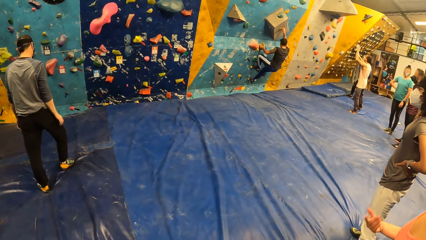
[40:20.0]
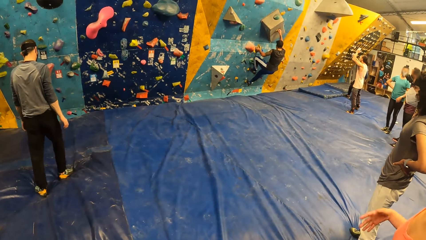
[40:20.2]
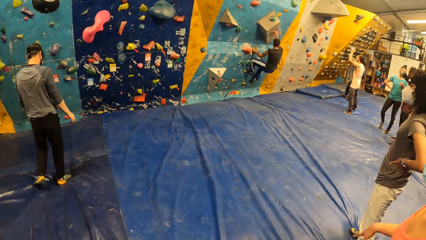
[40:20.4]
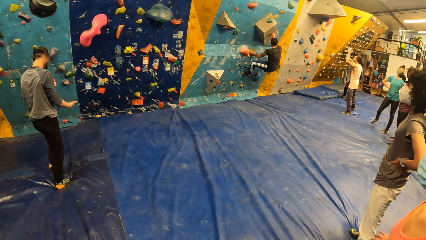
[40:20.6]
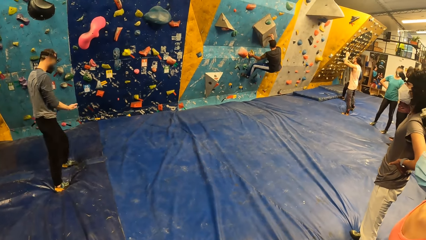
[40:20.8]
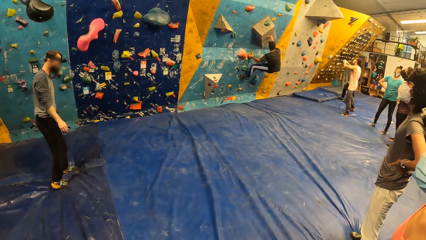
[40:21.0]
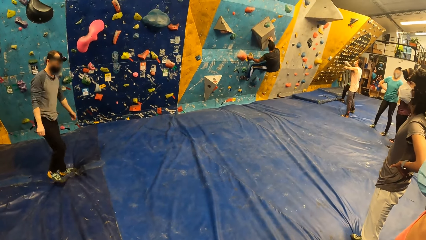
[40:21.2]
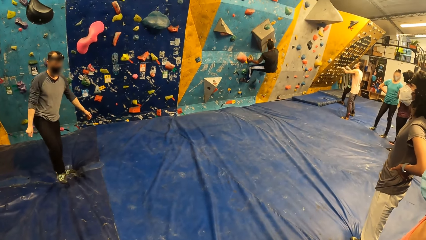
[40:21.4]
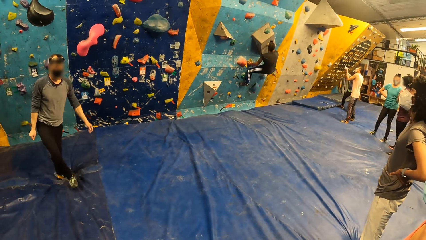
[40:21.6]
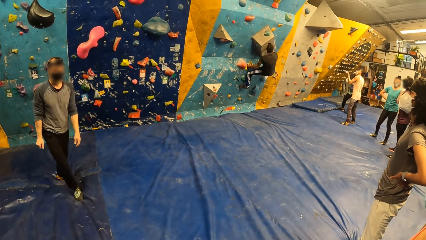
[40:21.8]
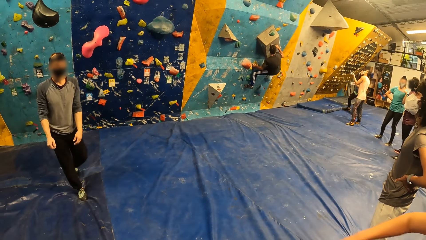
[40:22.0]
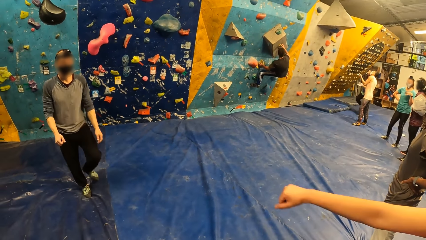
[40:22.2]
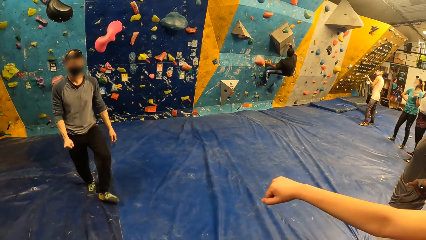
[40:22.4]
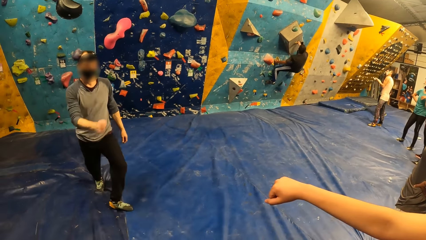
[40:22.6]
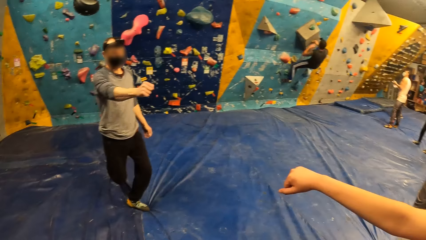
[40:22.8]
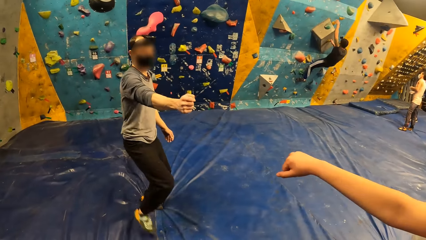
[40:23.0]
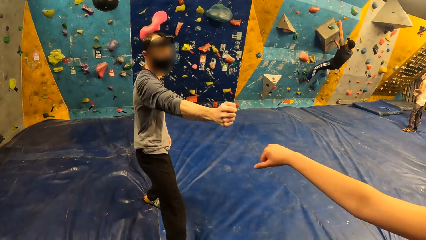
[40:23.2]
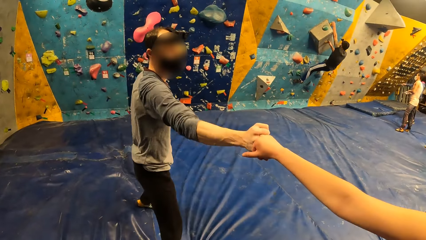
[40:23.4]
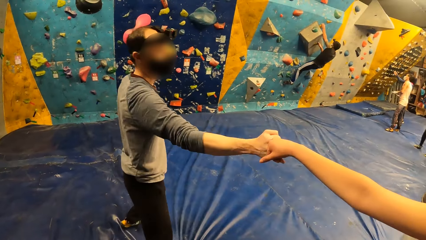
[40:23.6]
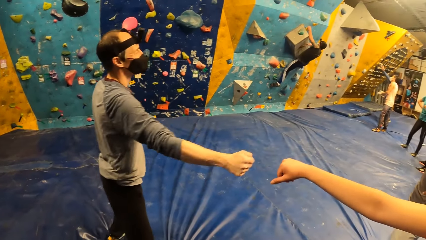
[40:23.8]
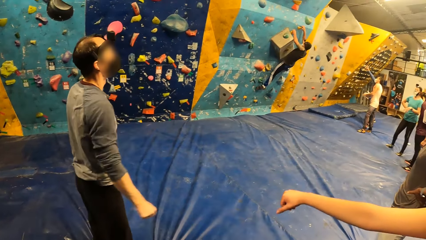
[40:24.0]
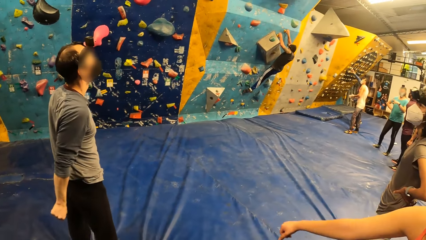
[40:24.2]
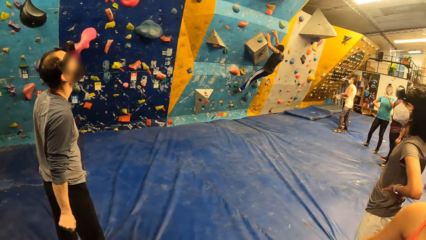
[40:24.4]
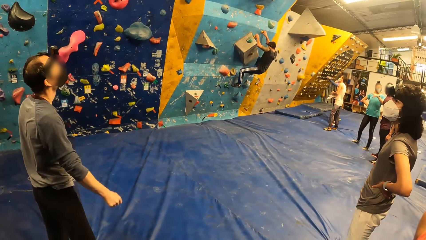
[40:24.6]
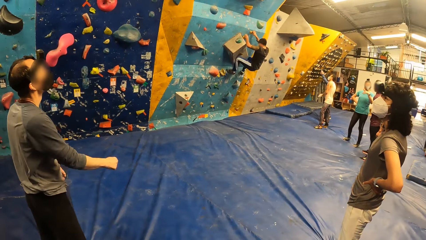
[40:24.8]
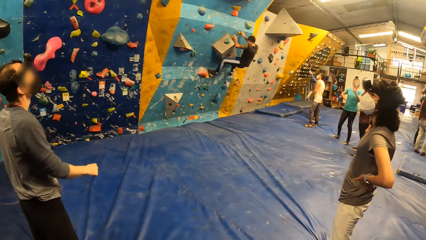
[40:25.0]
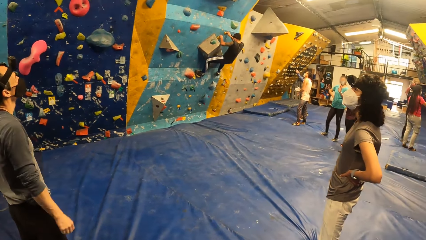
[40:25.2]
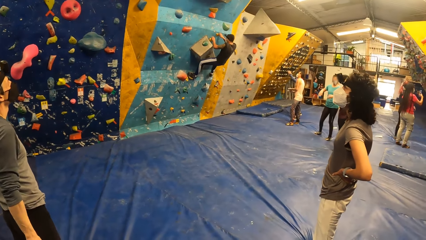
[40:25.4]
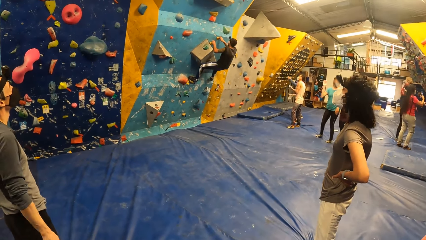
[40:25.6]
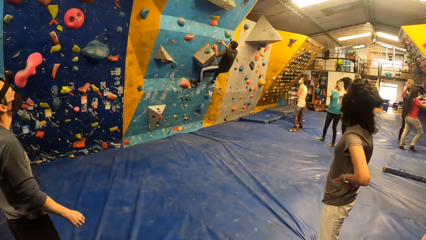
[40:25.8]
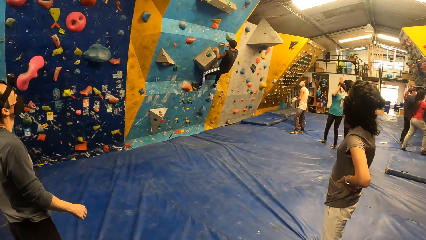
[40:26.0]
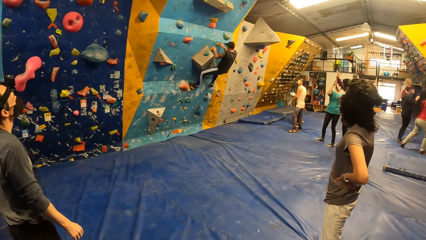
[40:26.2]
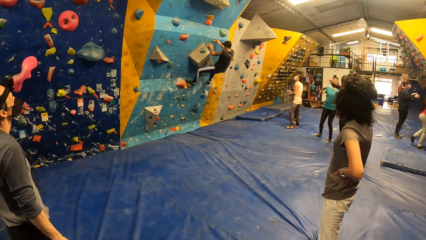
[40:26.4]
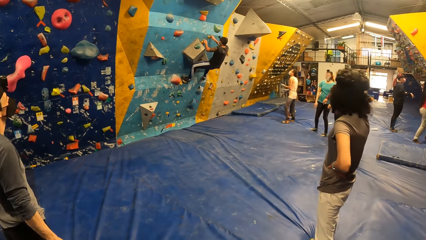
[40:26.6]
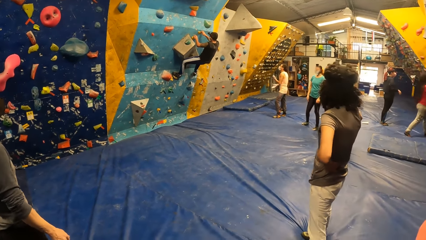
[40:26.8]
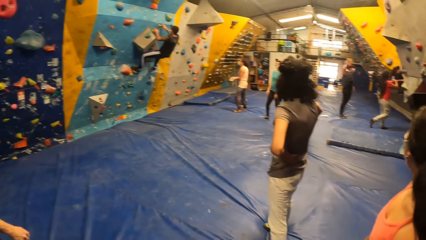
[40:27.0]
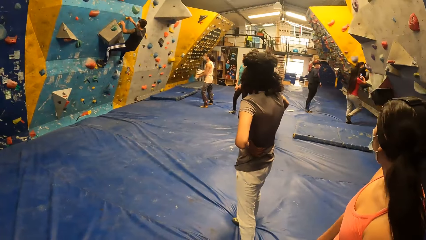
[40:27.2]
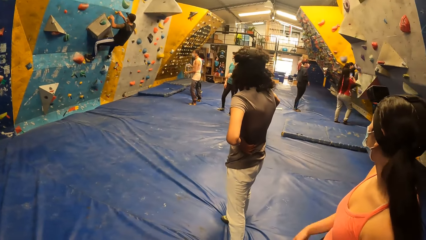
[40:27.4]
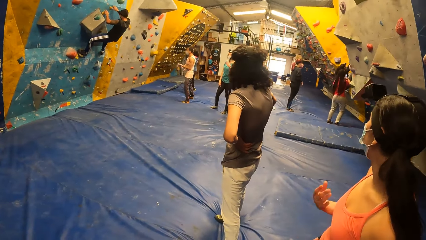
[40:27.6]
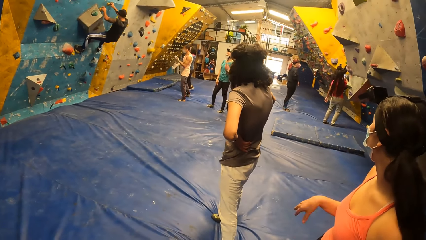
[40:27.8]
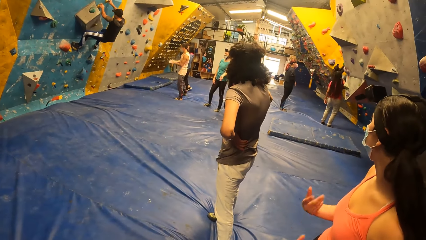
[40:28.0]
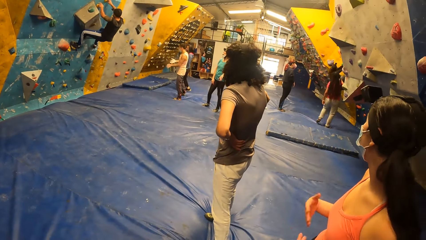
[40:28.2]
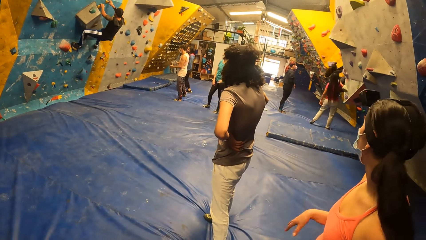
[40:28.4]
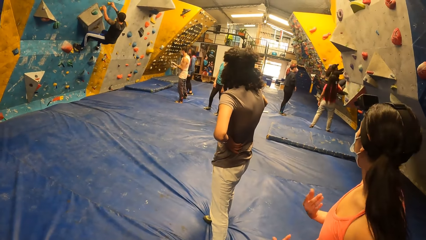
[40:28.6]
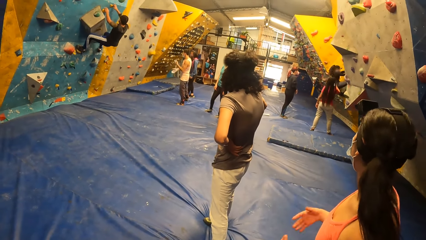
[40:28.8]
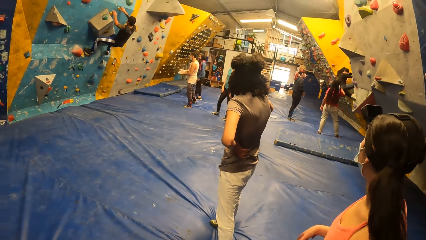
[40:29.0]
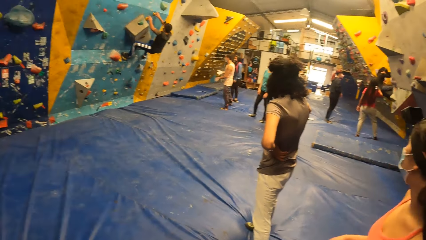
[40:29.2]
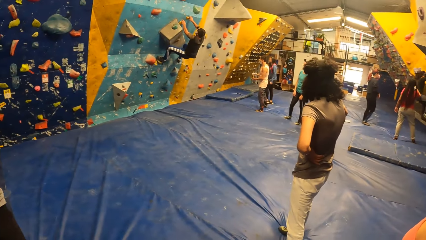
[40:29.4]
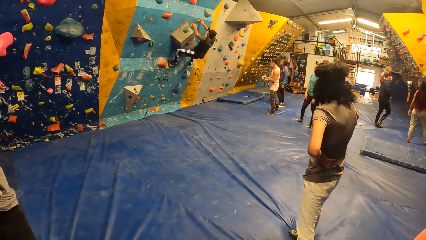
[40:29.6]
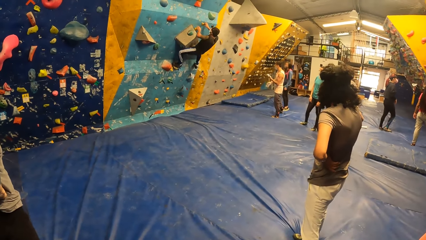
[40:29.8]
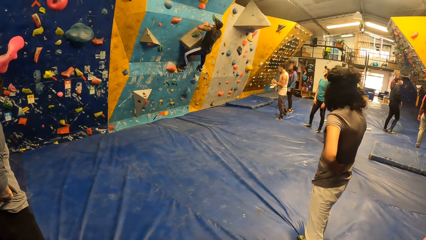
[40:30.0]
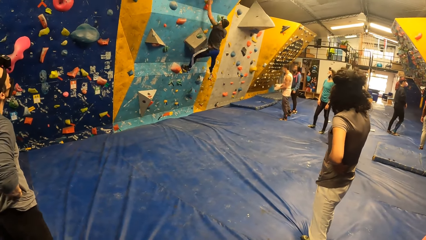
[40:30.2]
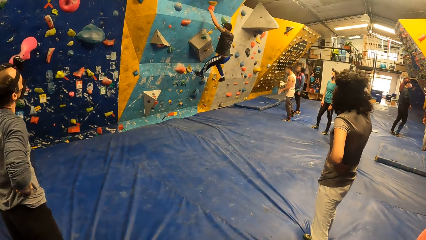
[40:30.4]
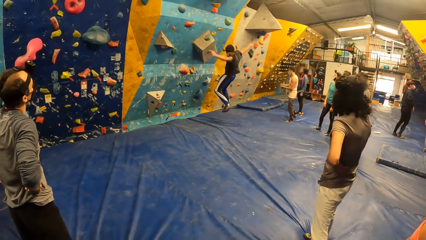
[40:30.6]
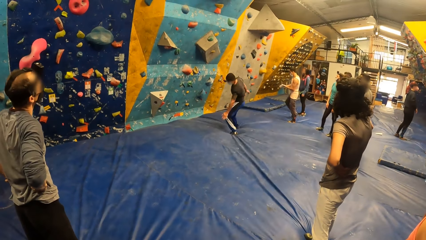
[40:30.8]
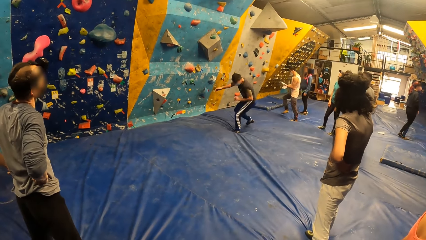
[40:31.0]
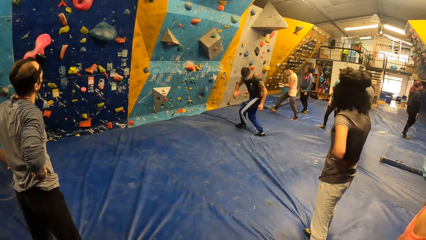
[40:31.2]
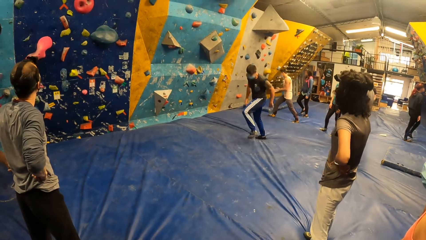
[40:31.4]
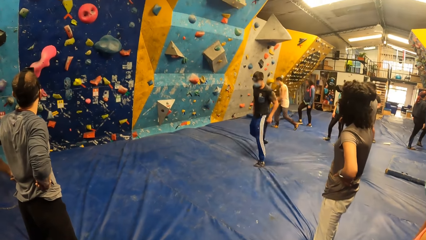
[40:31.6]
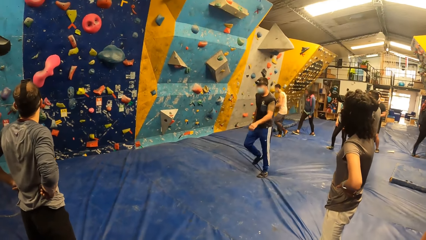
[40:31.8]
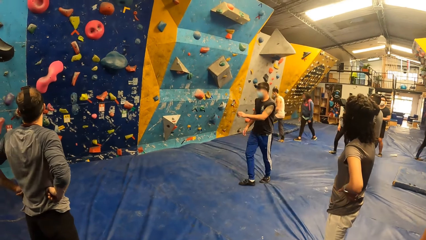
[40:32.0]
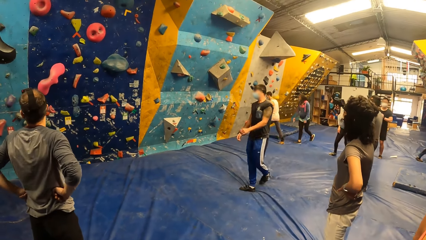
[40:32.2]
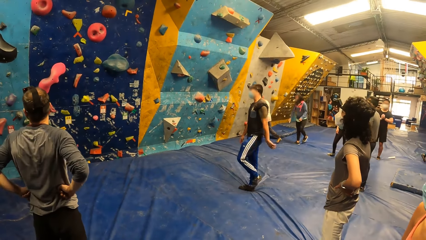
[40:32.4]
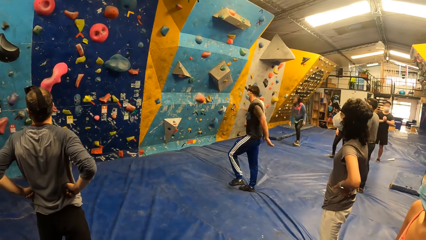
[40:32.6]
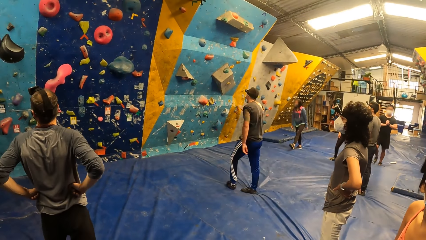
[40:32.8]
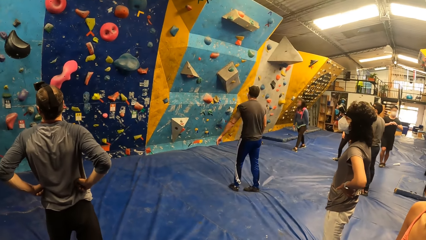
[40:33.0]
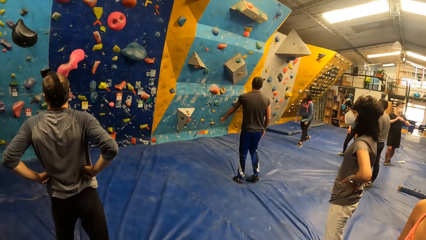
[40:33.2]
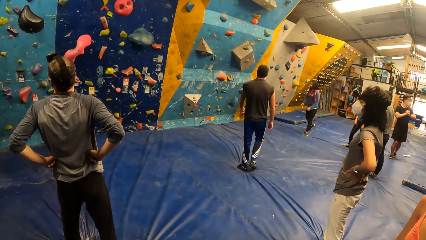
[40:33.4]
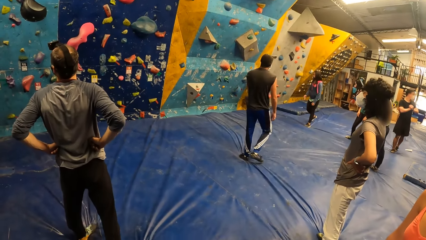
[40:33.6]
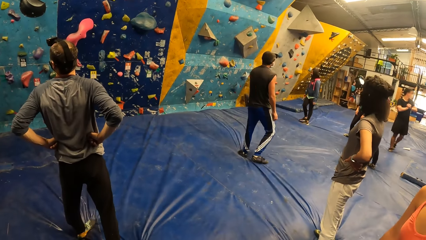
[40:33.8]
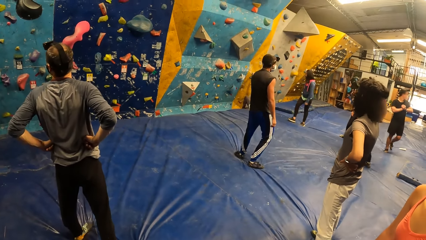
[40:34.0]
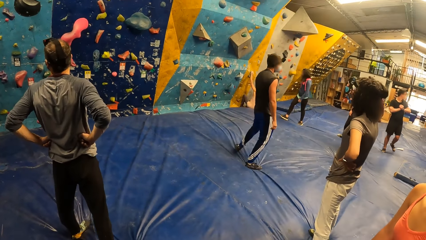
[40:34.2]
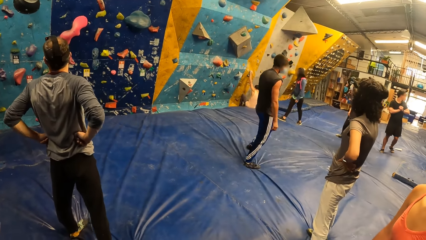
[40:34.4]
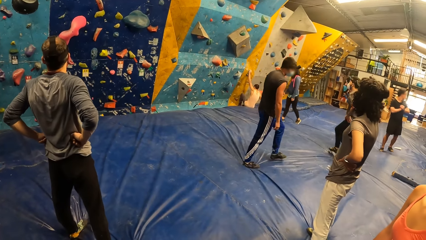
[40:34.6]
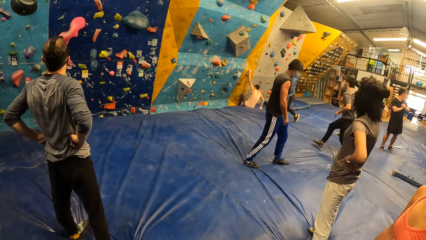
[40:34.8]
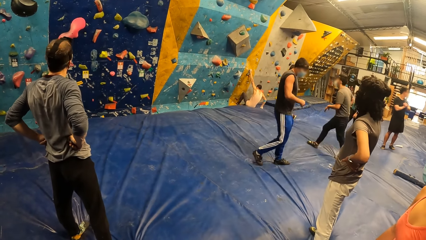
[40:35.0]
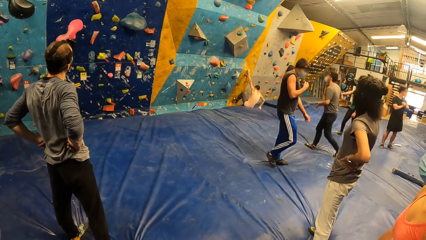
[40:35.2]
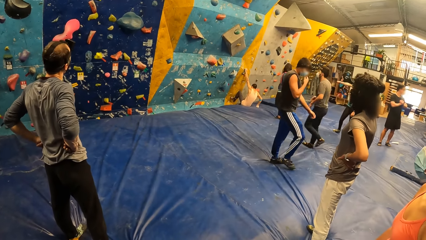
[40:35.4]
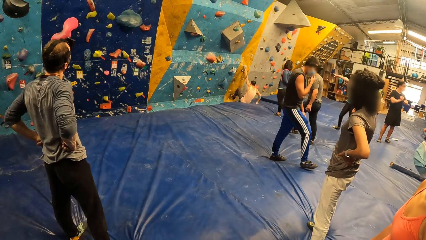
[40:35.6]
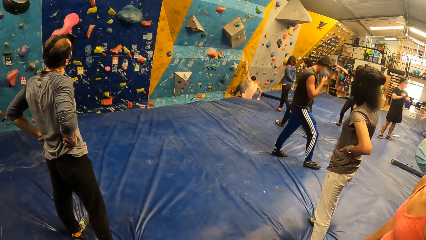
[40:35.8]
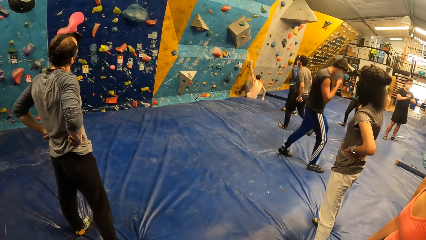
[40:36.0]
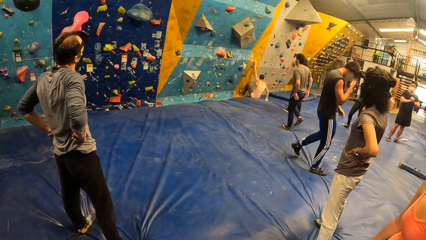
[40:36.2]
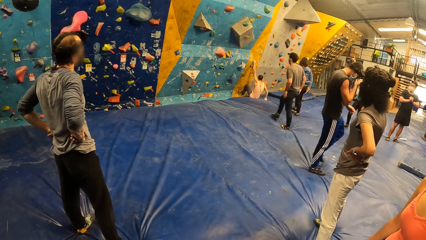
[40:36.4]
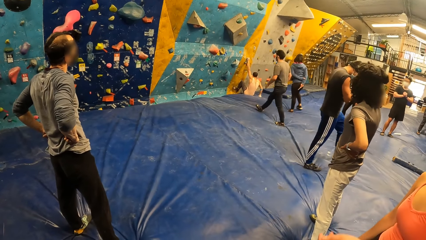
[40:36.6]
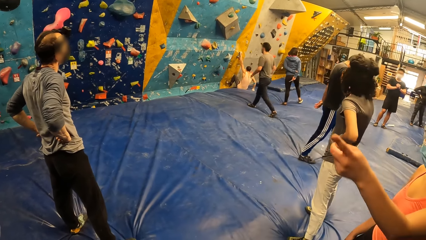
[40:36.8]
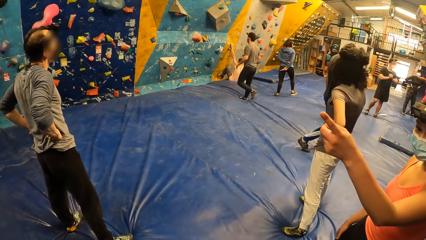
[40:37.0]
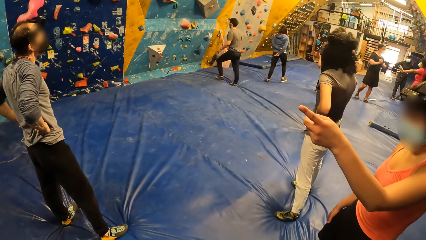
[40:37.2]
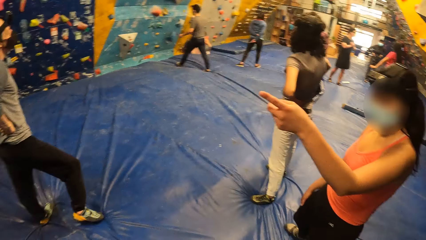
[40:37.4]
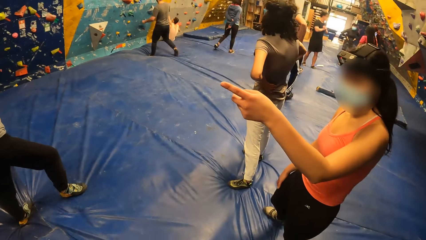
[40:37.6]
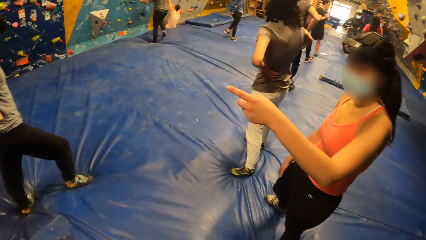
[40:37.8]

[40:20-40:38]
The man locks knuckles with the woman with his right hand. Another man jumps from the wall.
